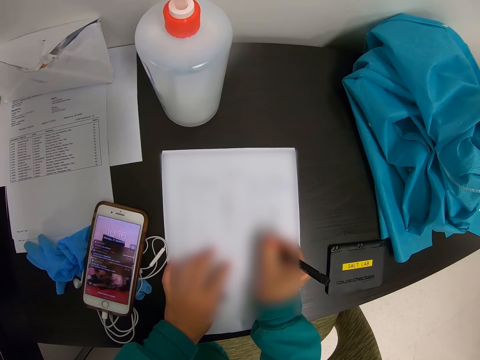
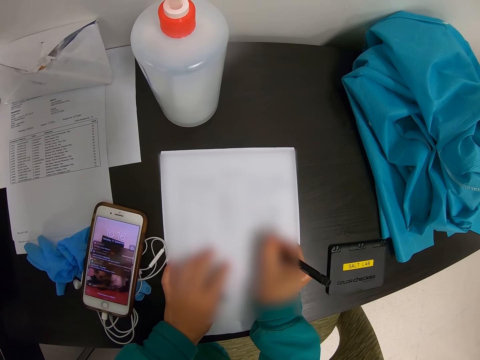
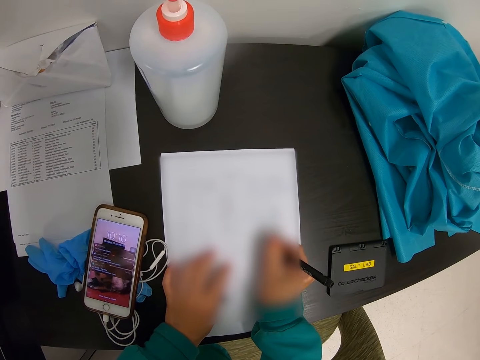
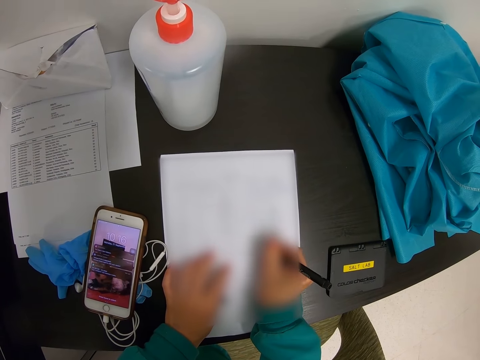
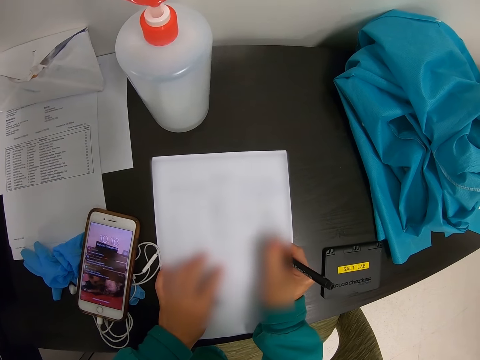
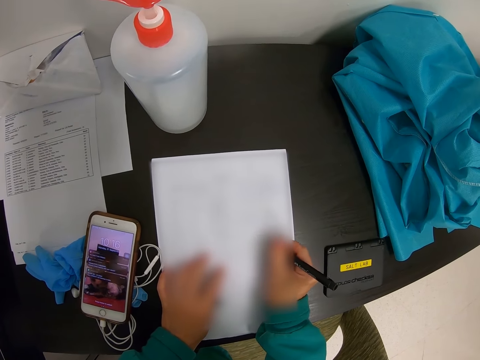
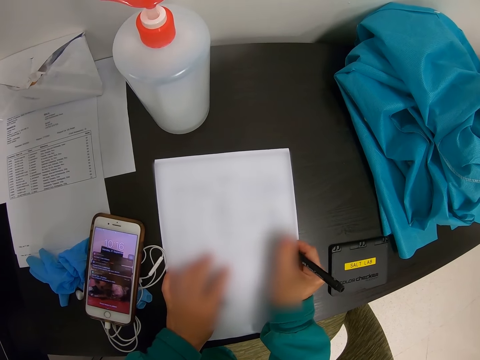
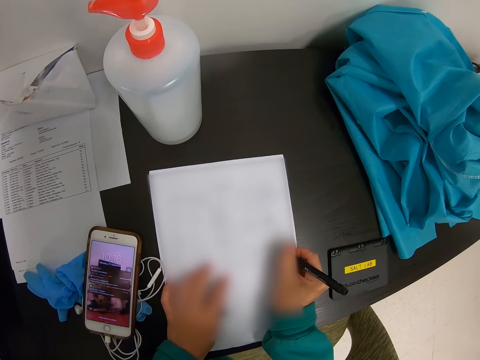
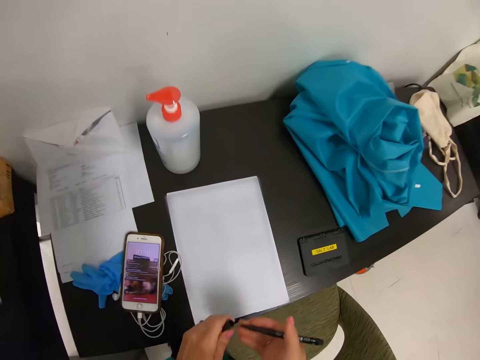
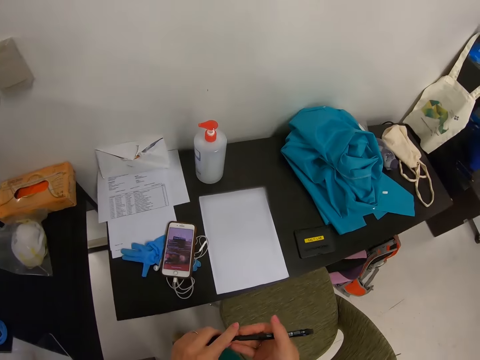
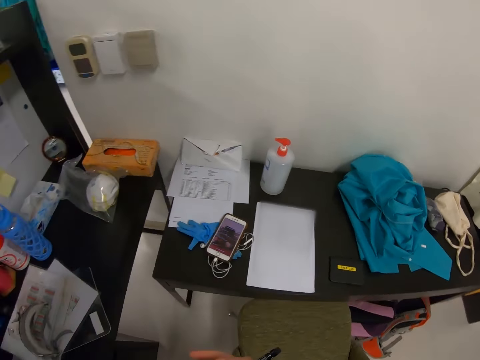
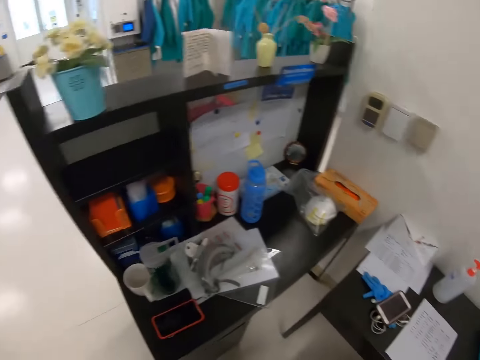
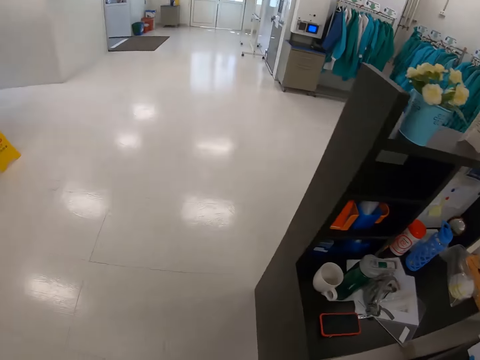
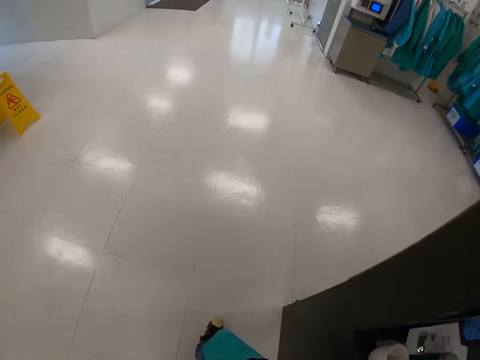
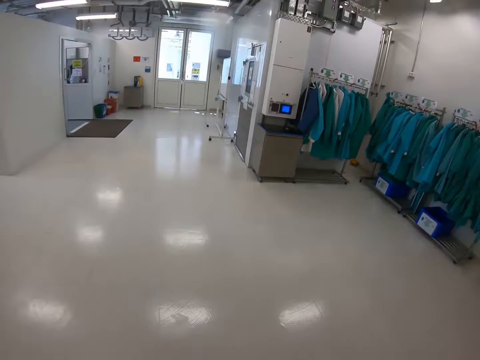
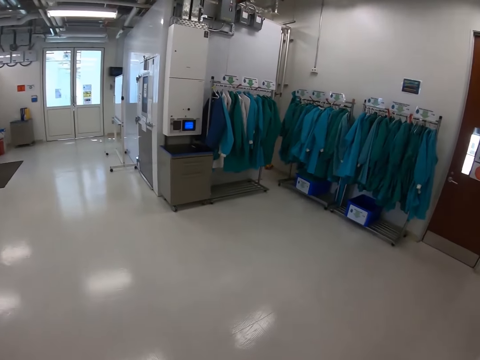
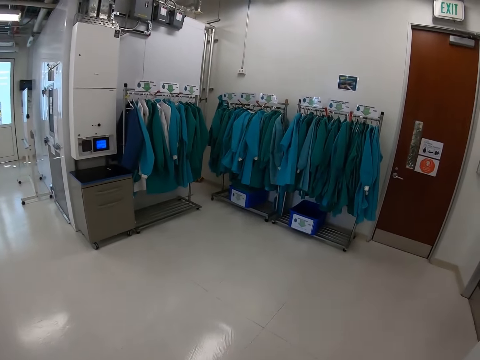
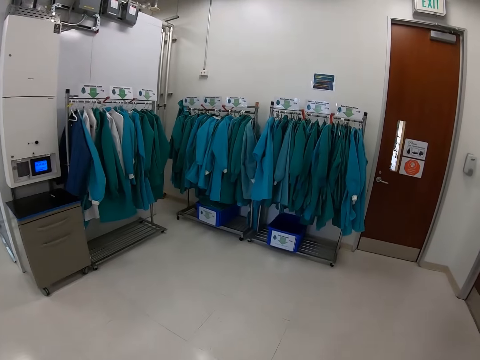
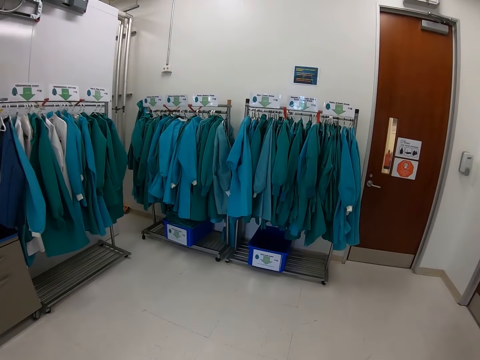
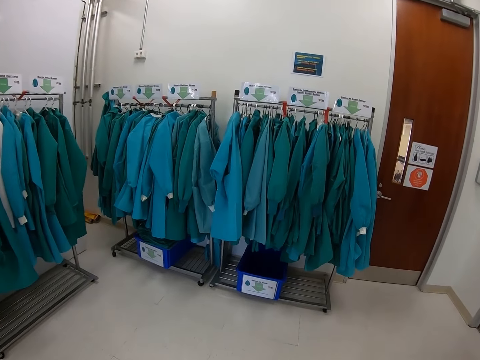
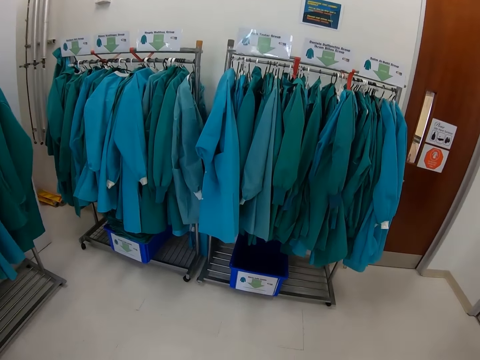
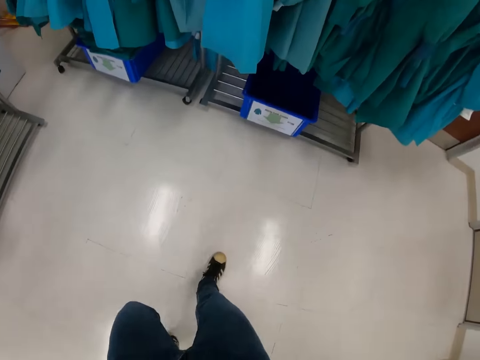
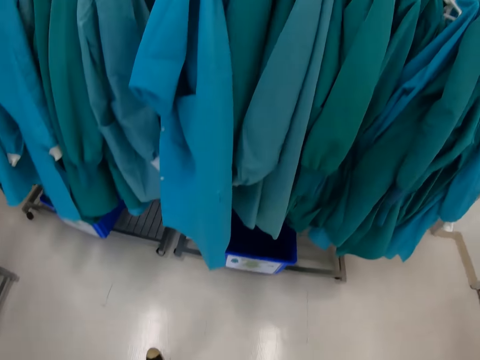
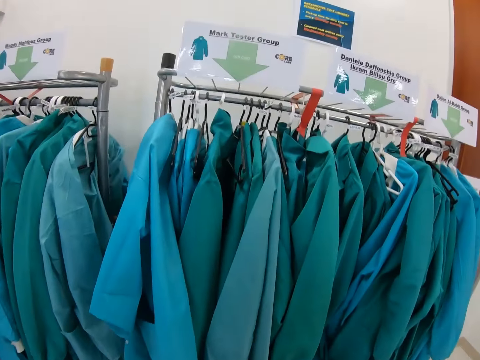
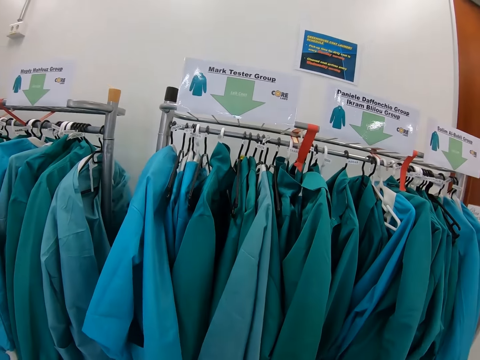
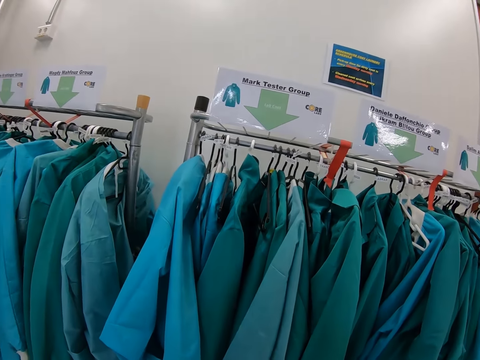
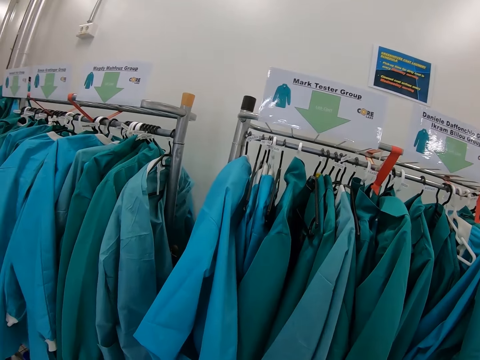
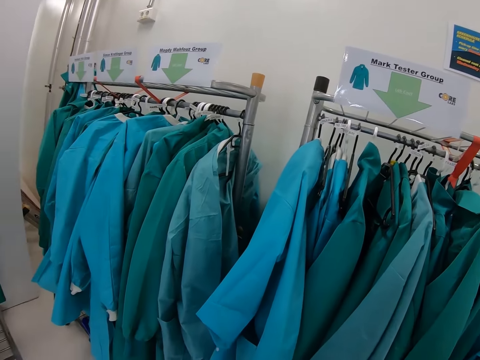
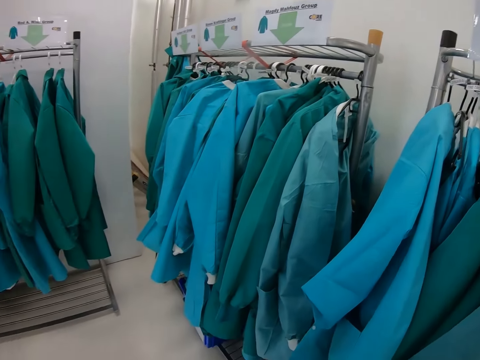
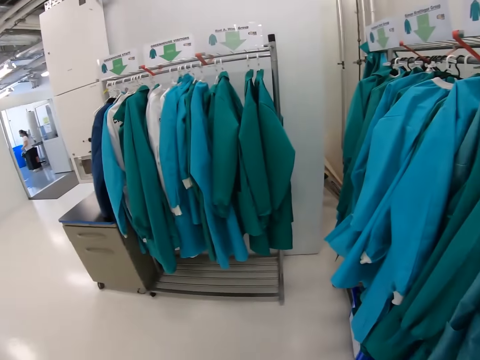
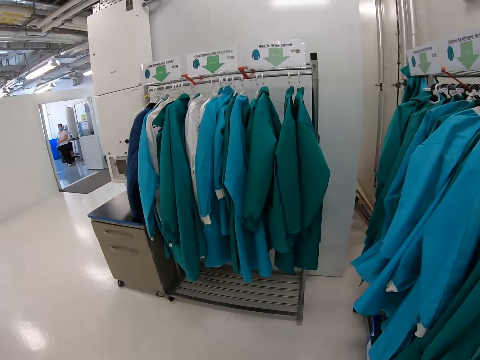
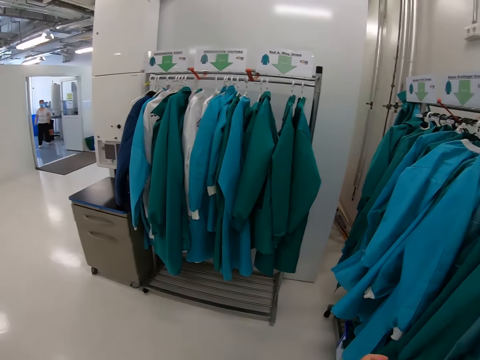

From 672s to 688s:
The camera wearer closes the pen. They stand on the floor. They walk around the room. They stand on the floor.

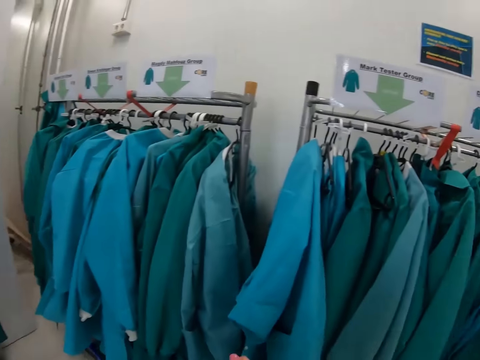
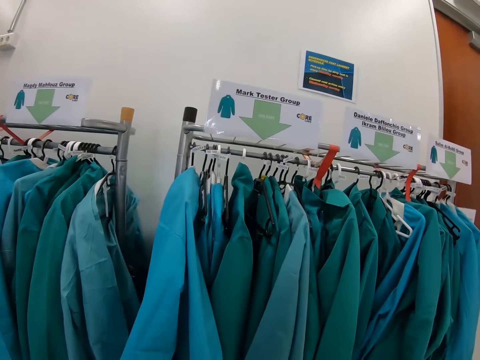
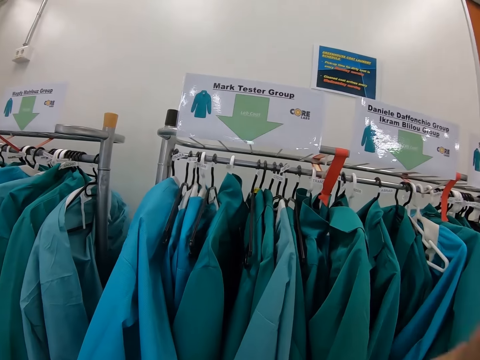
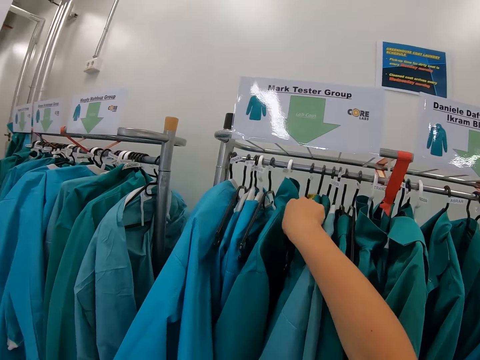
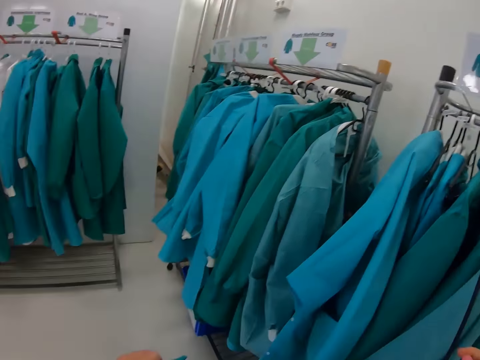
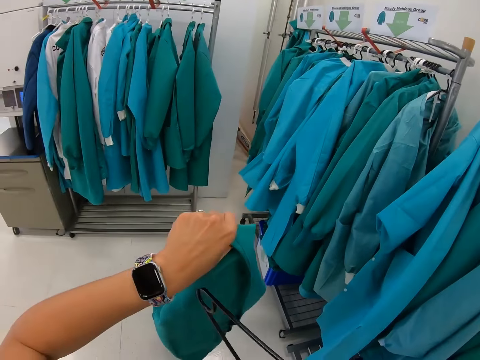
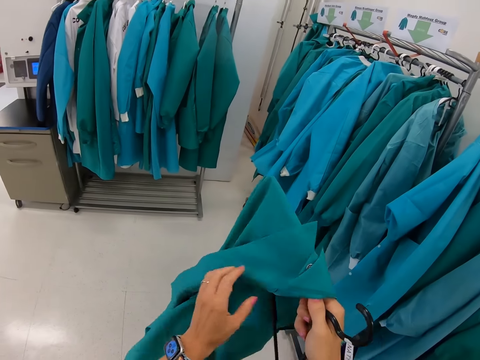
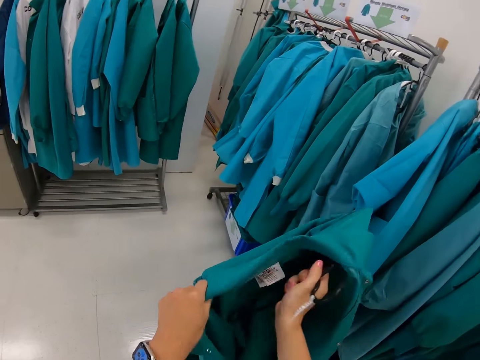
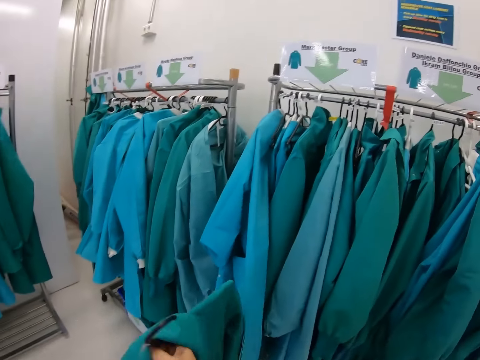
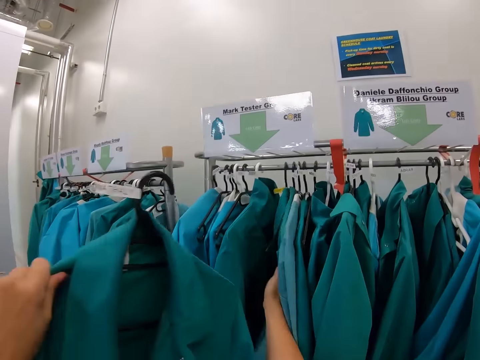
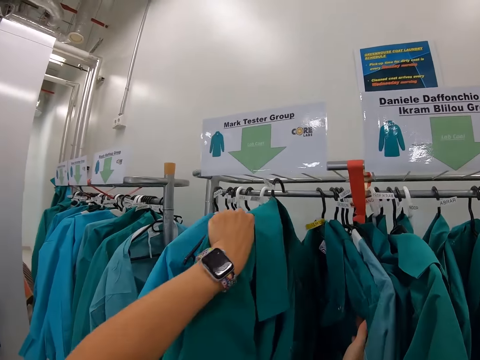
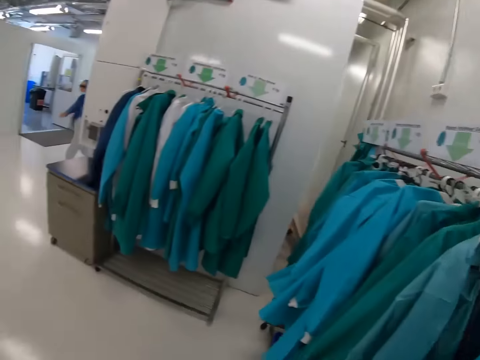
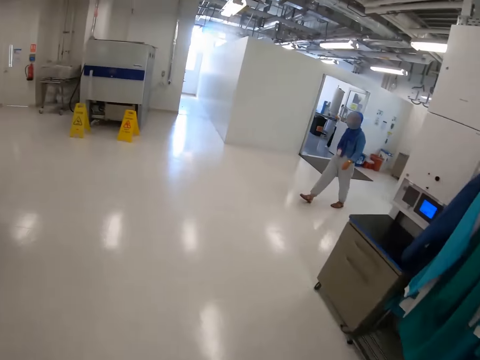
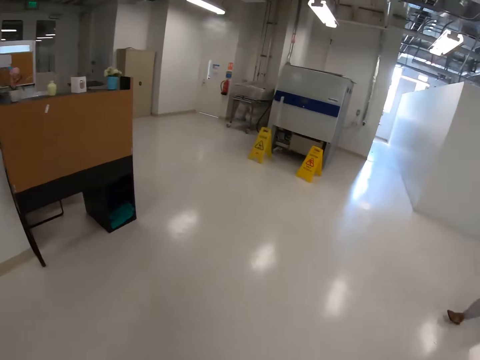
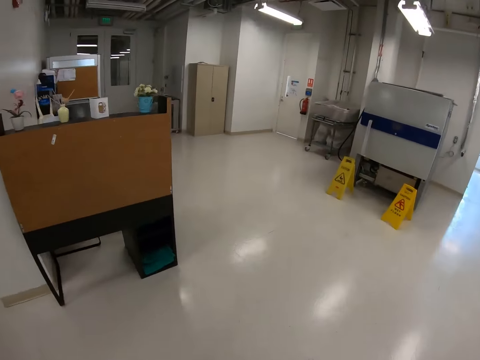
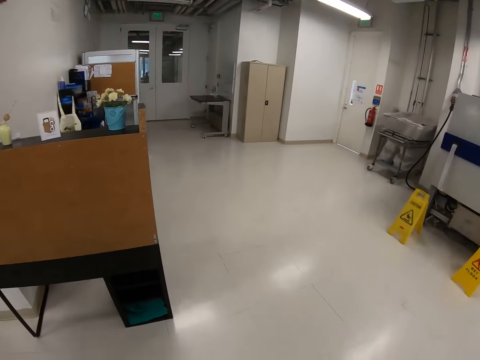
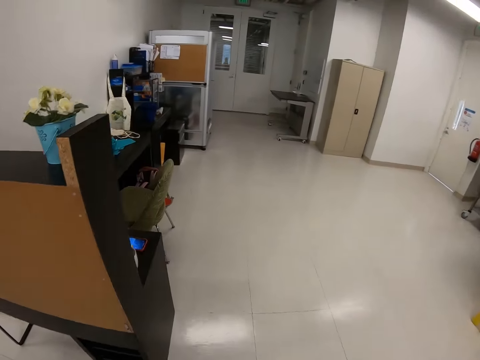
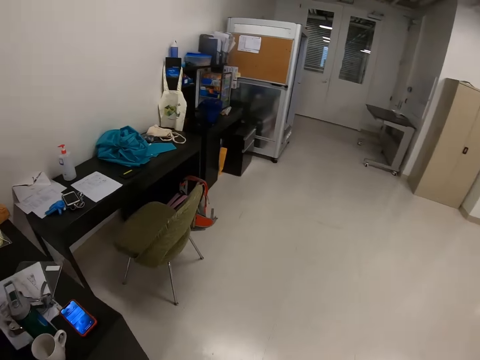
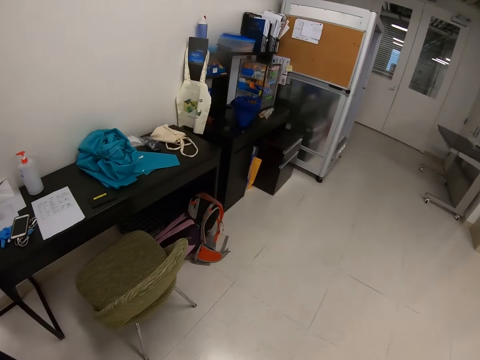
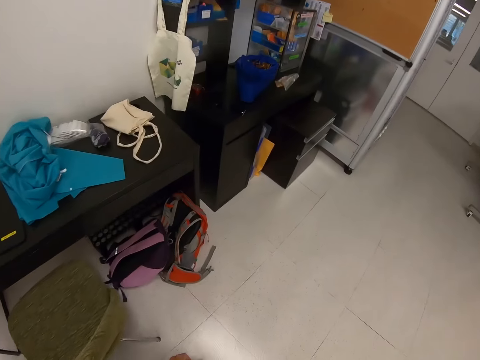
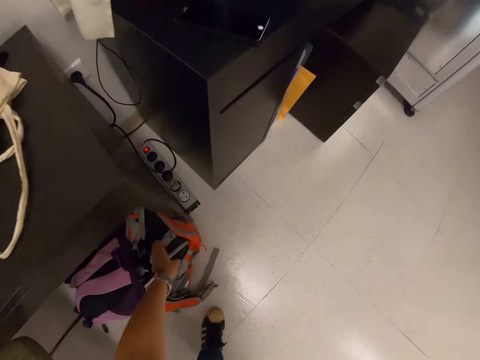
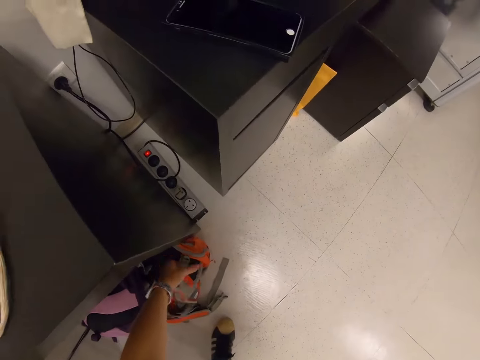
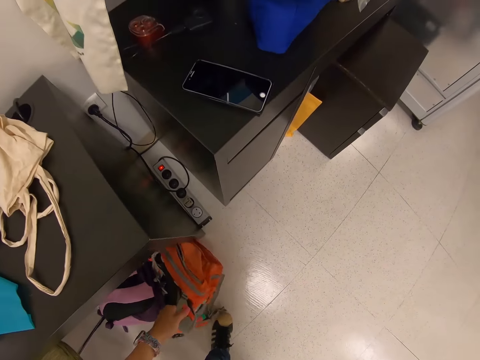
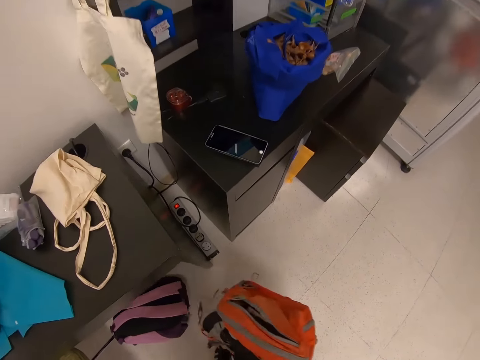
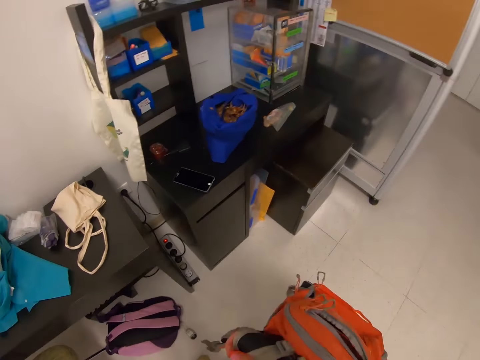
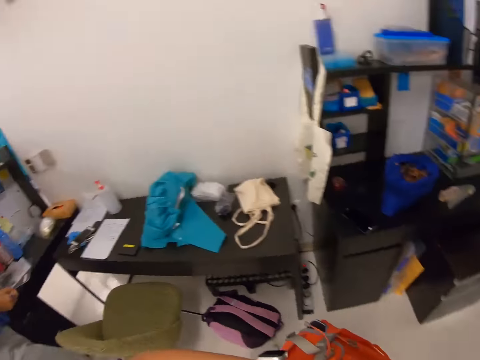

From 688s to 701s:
The camera wearer takes a dust coat from a cloth hanger stand. They put the dust coat in the hanger. They put the dust coat on the metal hanger stand. They walk around the room. They take a bag from the floor.
